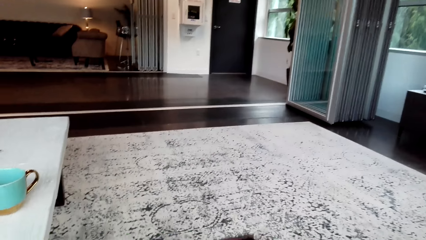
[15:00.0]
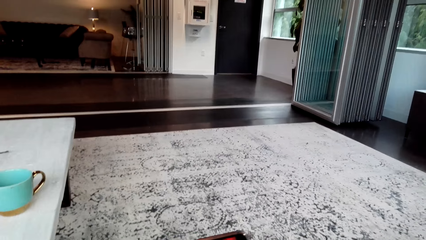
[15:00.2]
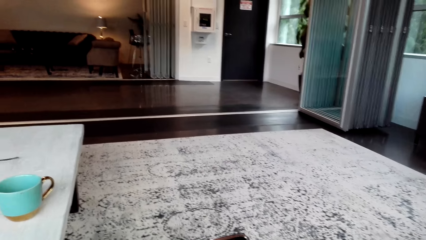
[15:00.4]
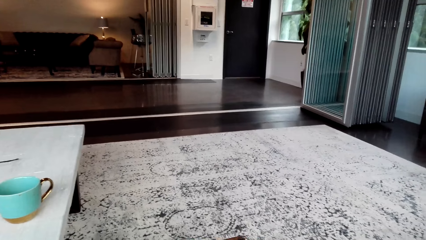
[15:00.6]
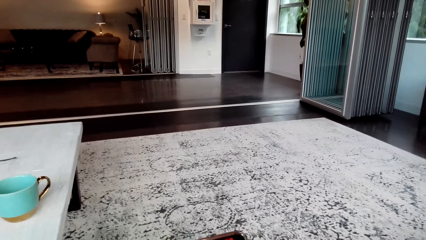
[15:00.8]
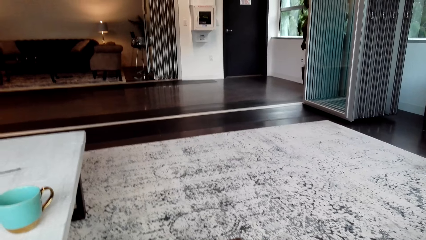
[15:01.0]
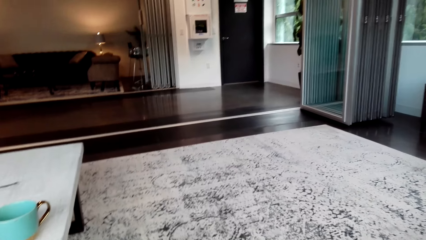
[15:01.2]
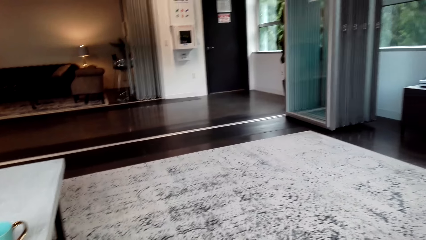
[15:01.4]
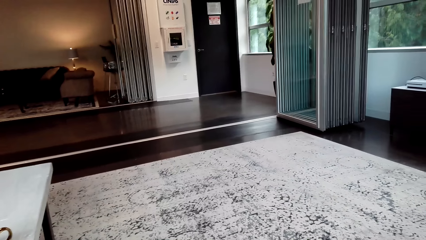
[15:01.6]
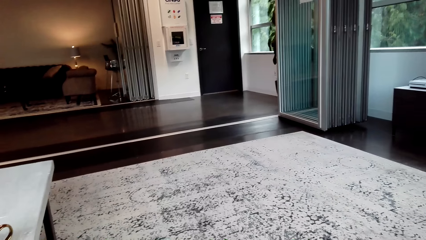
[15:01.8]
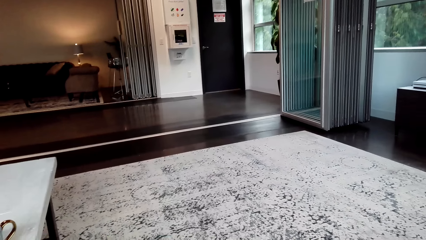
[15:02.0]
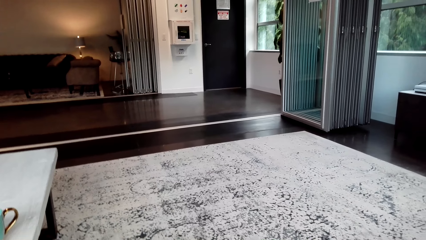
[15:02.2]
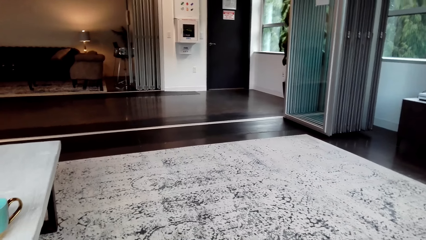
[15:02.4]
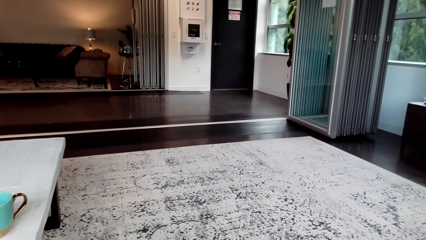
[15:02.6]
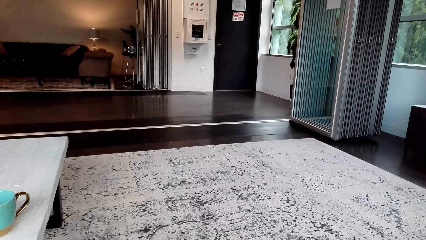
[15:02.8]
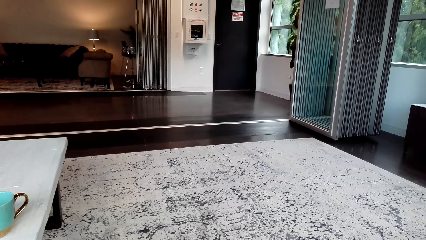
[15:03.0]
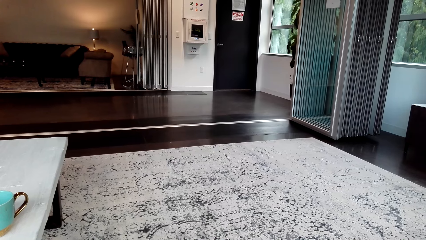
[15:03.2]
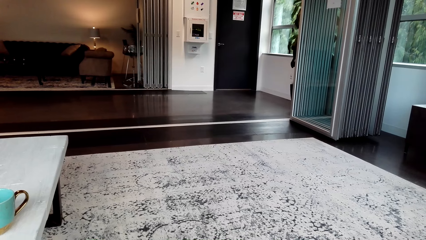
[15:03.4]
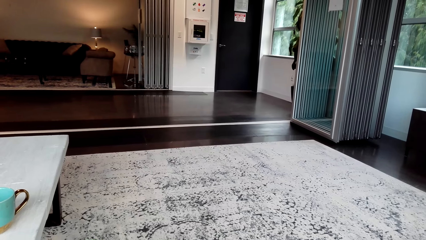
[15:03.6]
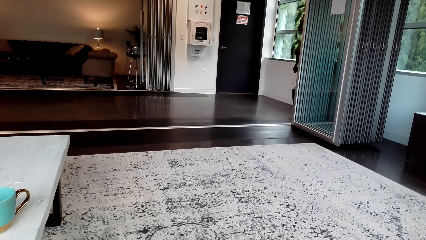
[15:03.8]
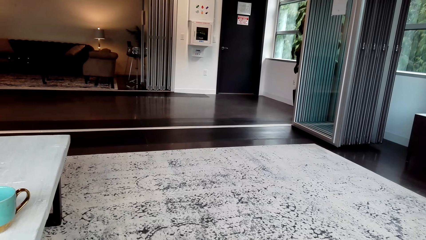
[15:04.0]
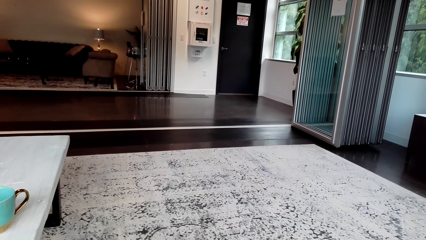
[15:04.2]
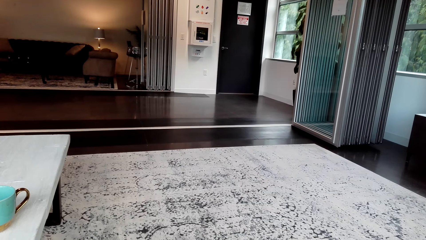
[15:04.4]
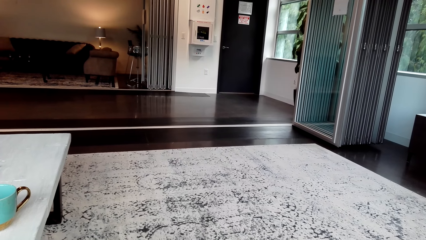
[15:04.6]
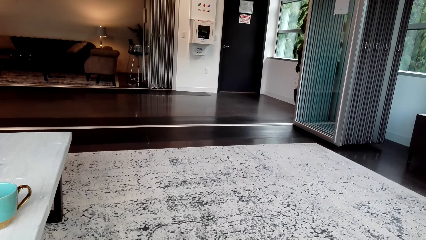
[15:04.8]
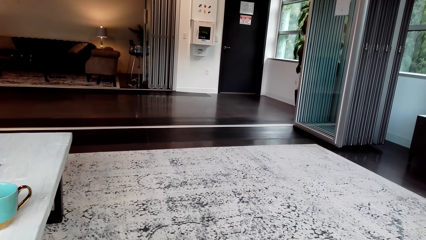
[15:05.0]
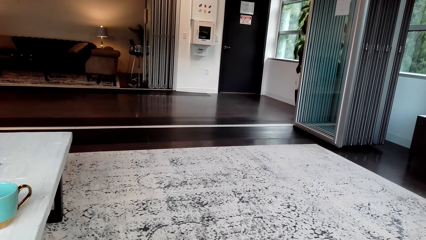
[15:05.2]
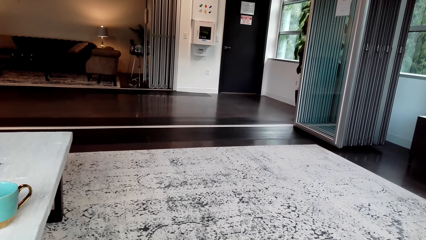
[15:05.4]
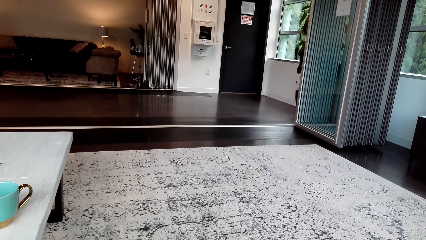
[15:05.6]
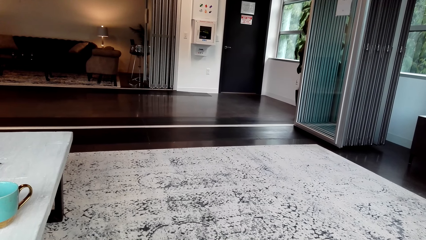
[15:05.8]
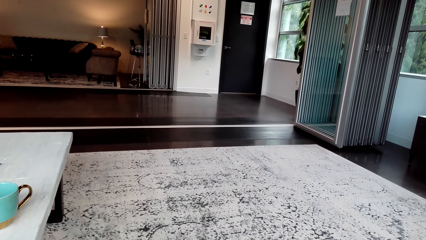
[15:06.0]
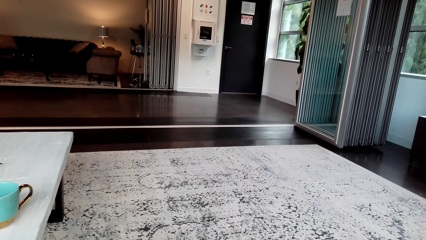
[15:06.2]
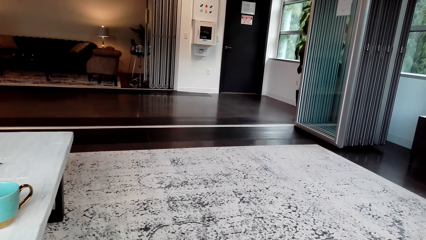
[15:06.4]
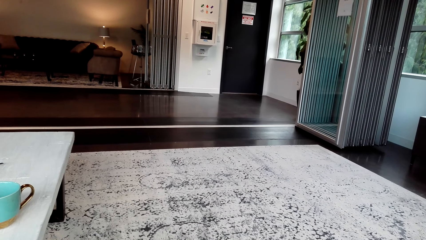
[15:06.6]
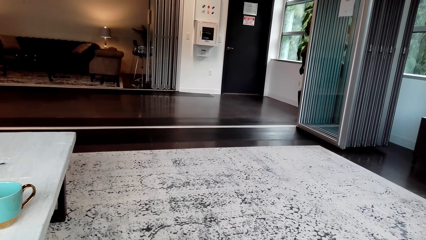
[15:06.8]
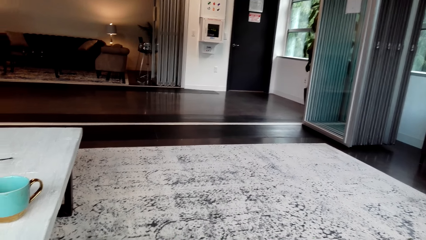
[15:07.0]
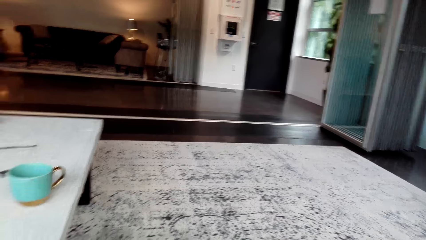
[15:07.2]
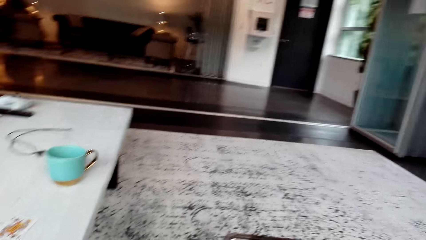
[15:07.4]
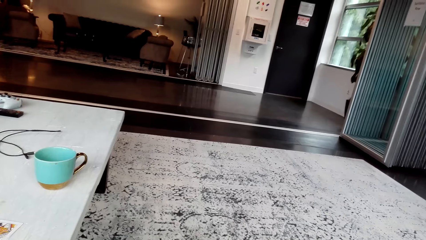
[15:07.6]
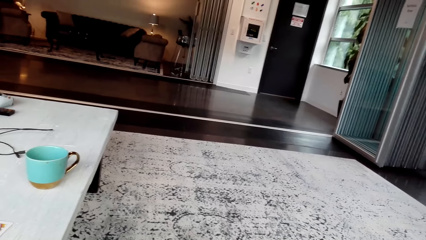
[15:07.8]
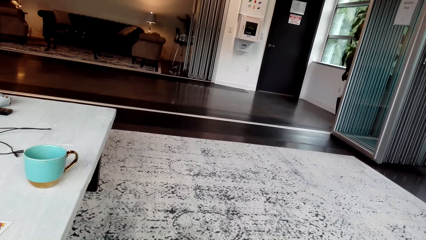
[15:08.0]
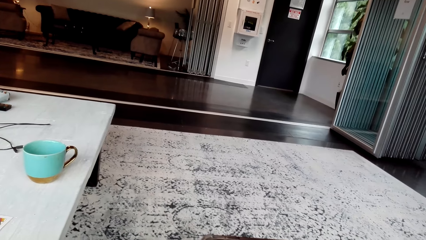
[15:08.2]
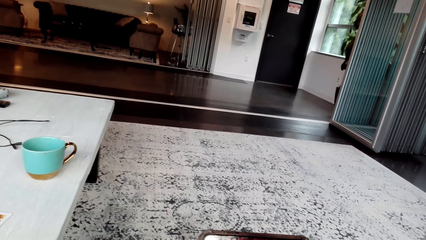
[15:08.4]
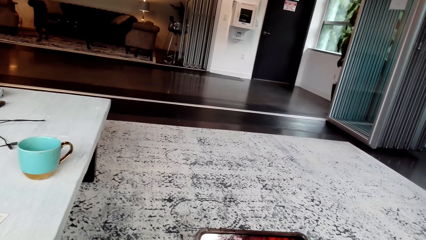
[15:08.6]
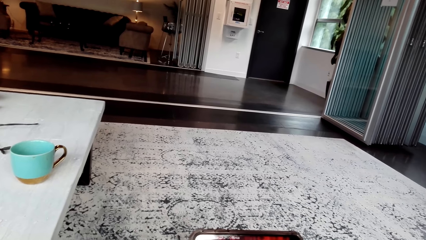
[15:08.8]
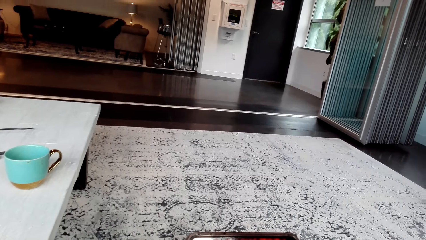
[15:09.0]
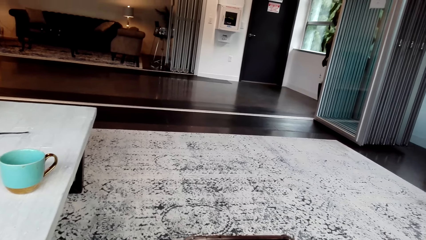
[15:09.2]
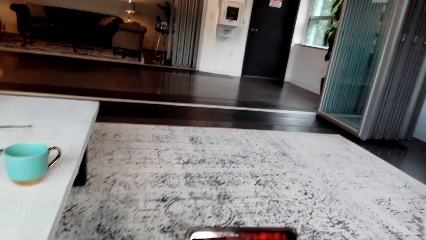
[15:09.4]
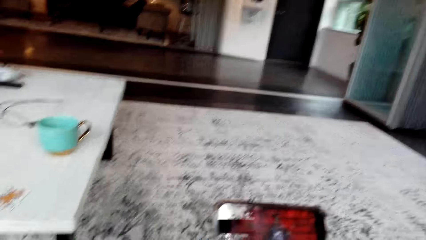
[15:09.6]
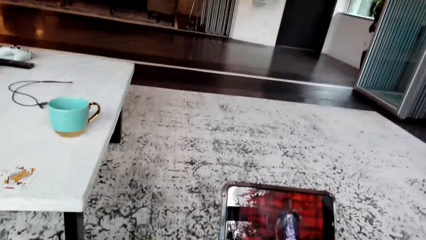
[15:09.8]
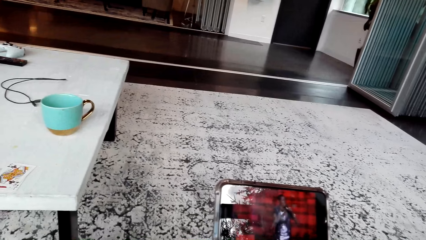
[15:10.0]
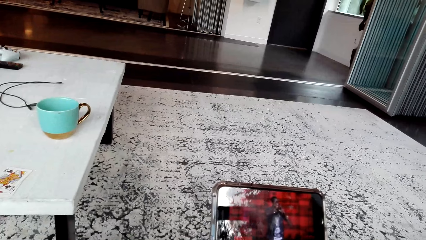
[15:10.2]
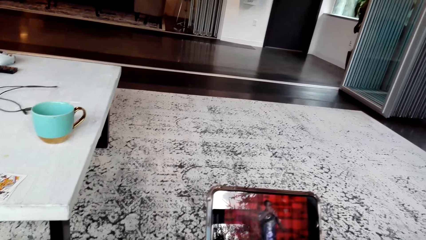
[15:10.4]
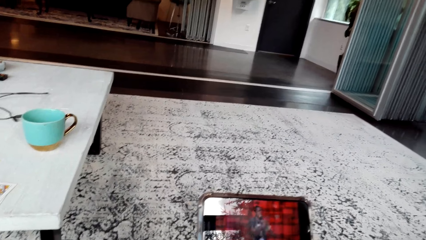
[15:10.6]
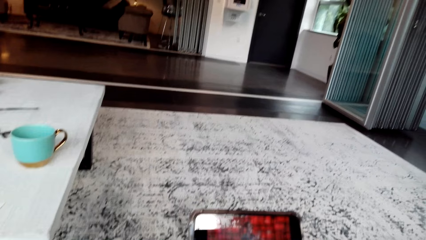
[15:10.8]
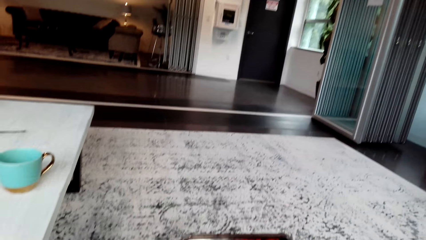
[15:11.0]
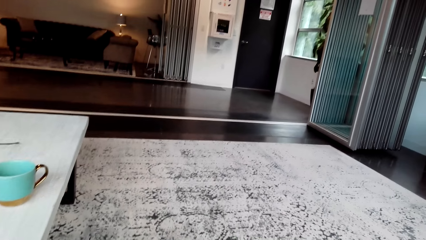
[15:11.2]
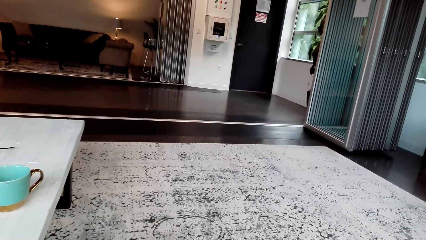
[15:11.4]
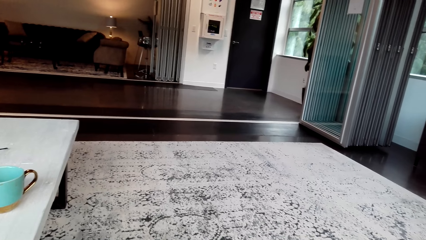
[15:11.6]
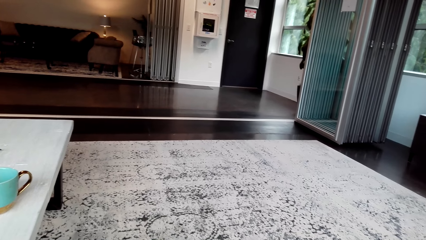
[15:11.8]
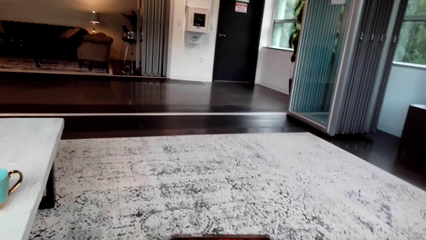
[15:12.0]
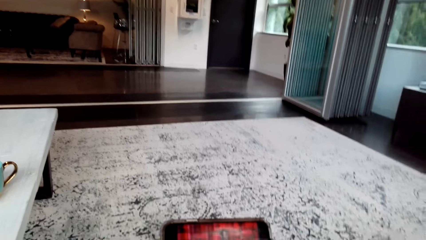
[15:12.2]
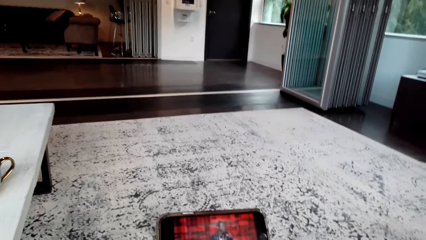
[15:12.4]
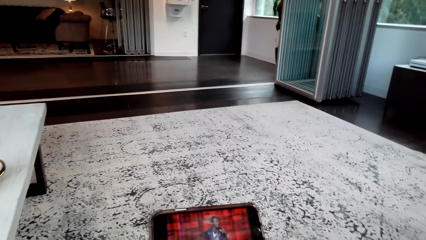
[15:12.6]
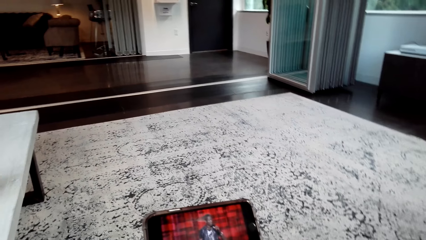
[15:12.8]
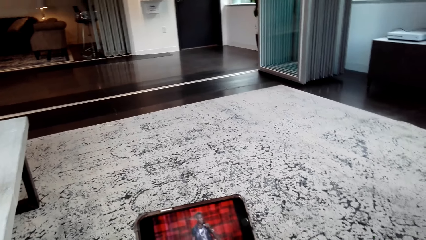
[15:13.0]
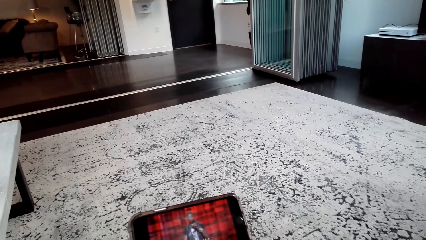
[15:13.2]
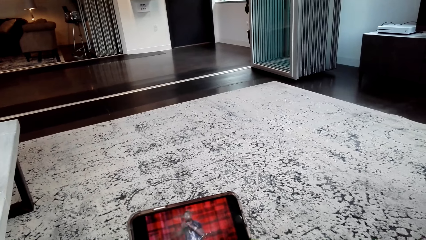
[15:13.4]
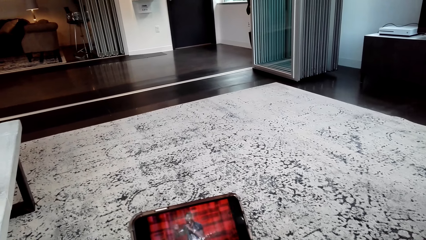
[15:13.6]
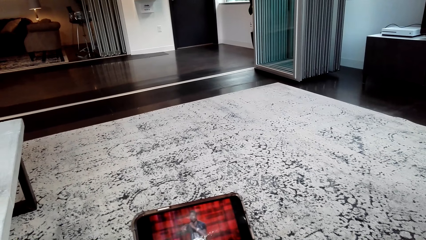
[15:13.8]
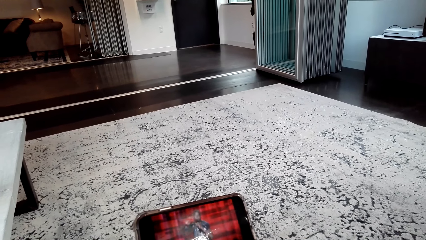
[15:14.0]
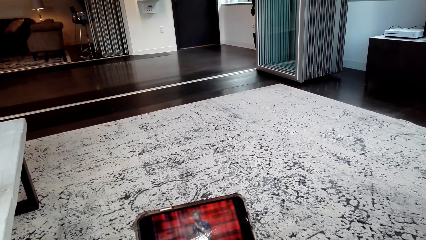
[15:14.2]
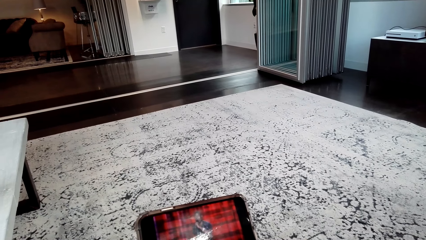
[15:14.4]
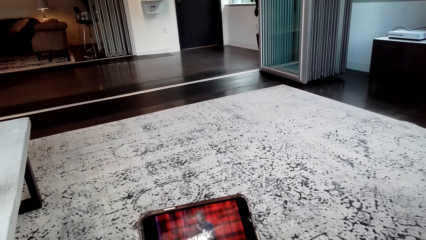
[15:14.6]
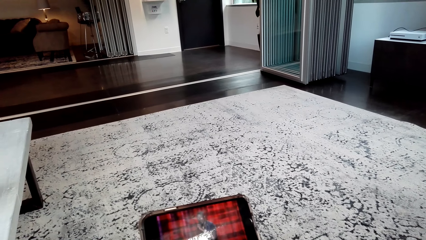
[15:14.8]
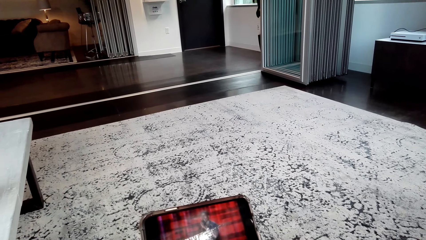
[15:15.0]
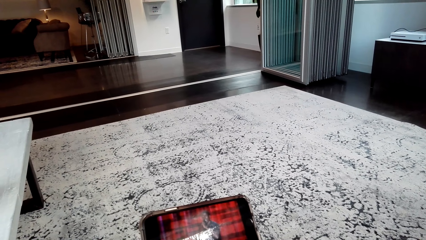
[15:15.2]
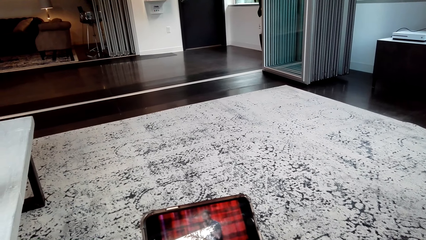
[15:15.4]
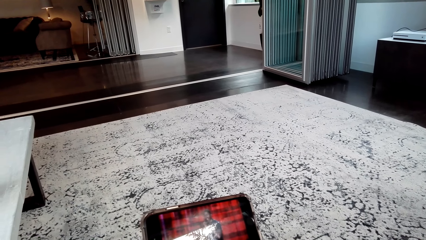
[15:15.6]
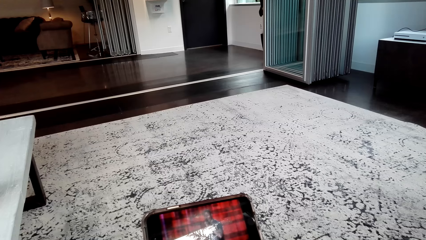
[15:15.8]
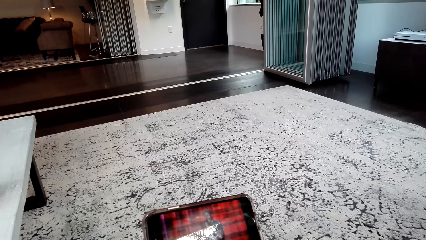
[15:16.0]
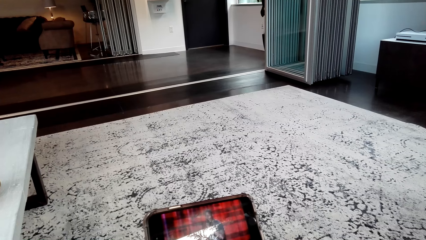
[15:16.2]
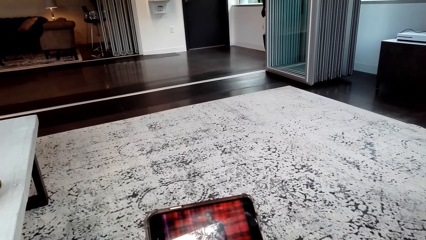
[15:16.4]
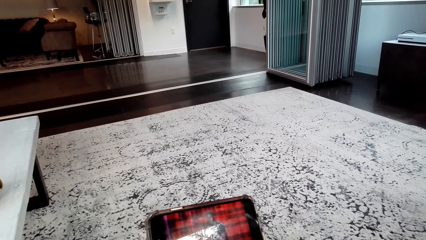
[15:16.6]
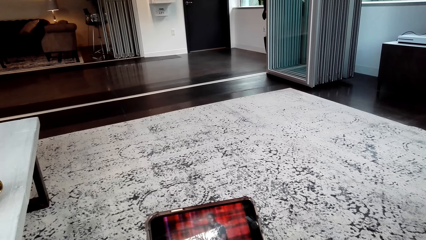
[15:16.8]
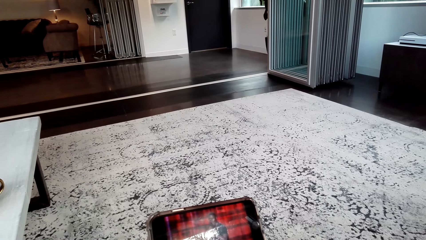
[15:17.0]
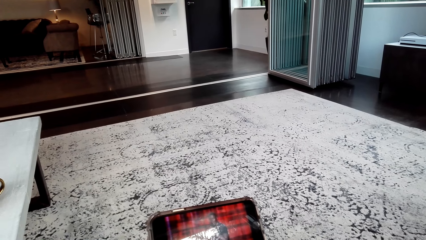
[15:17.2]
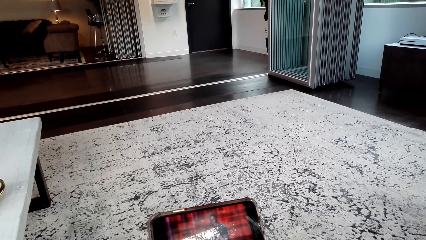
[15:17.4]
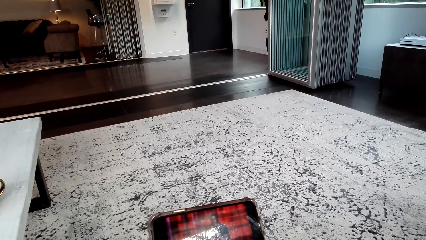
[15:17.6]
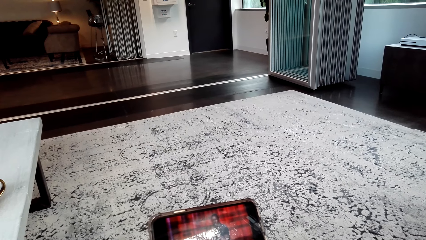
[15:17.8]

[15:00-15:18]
The camera wearer watches on a phone.
